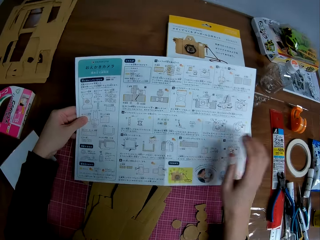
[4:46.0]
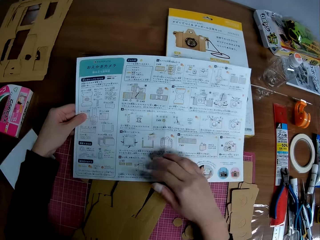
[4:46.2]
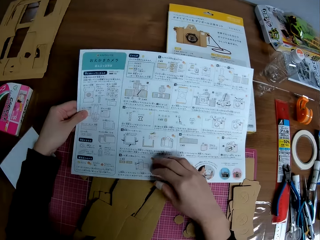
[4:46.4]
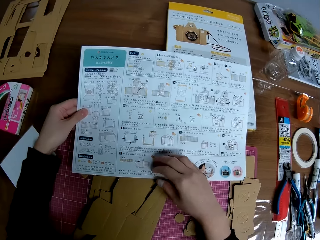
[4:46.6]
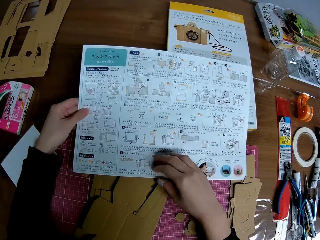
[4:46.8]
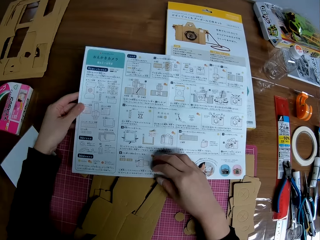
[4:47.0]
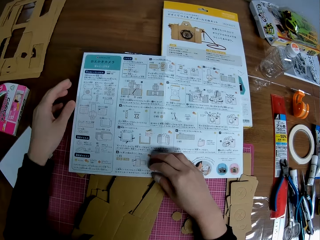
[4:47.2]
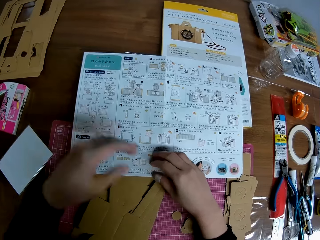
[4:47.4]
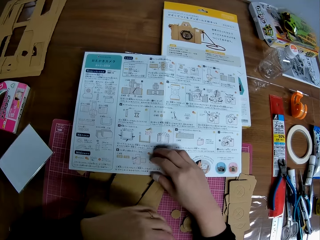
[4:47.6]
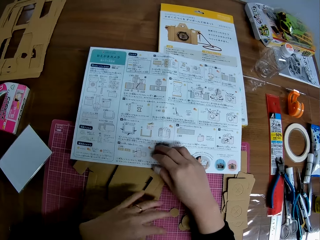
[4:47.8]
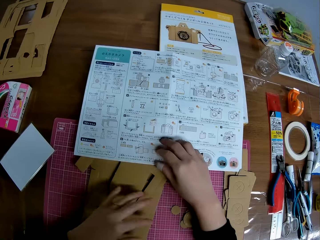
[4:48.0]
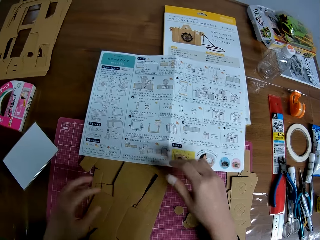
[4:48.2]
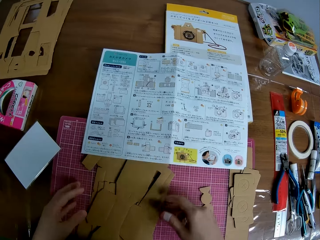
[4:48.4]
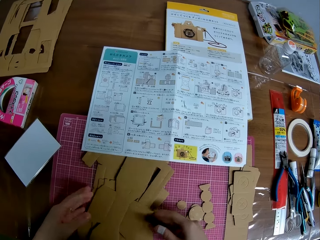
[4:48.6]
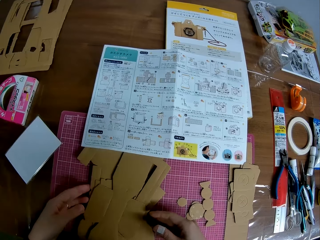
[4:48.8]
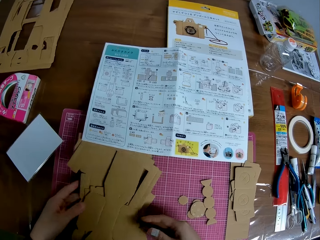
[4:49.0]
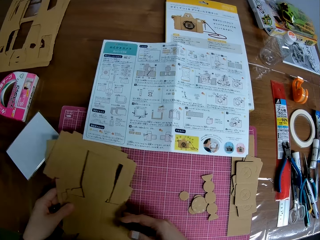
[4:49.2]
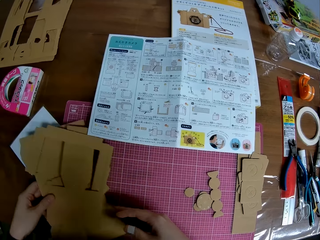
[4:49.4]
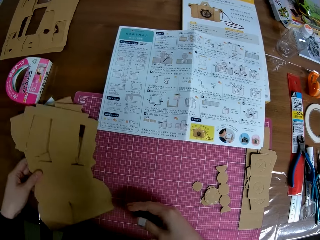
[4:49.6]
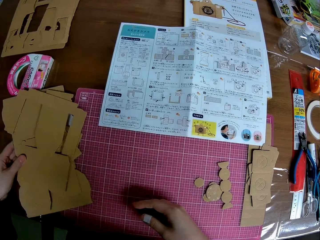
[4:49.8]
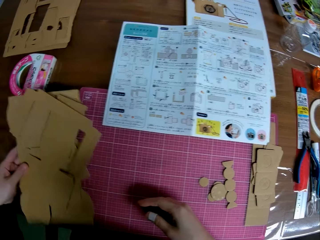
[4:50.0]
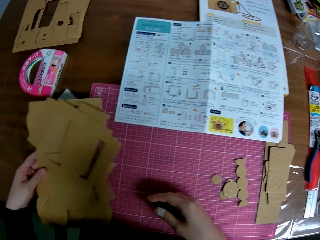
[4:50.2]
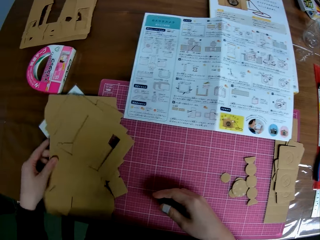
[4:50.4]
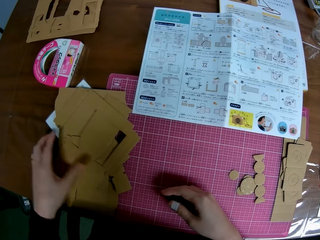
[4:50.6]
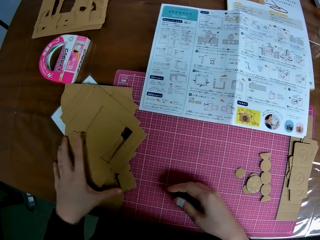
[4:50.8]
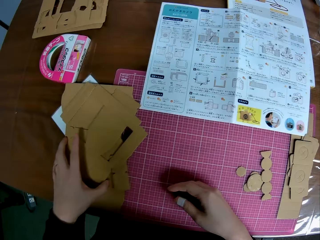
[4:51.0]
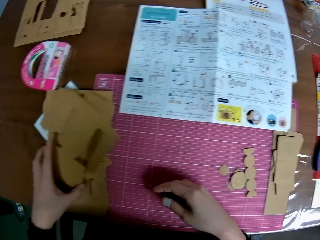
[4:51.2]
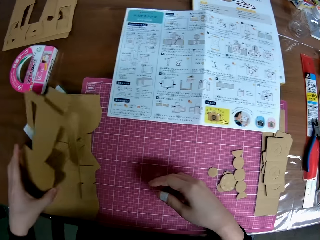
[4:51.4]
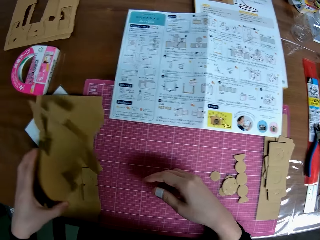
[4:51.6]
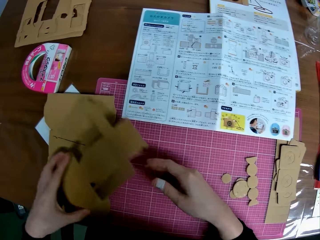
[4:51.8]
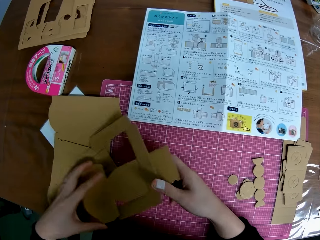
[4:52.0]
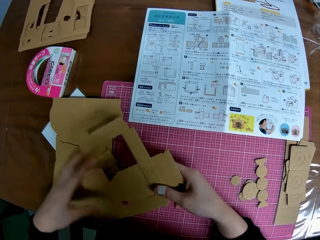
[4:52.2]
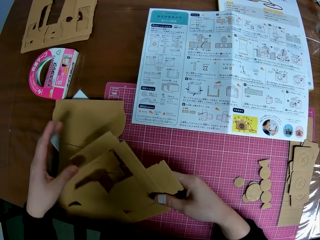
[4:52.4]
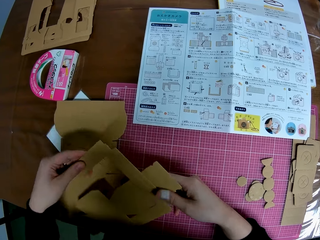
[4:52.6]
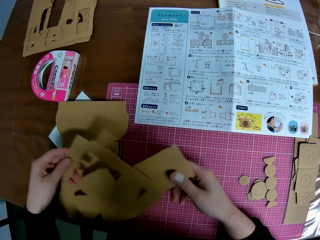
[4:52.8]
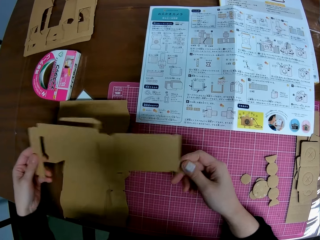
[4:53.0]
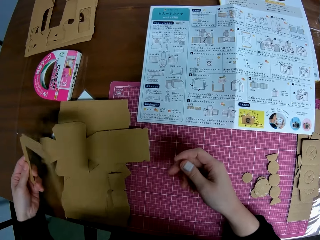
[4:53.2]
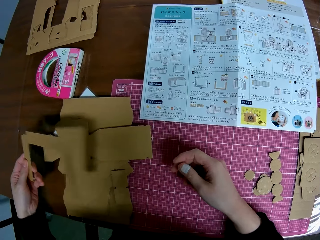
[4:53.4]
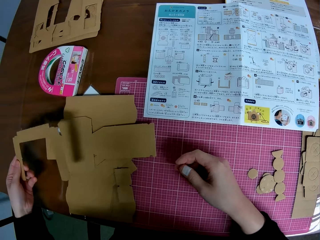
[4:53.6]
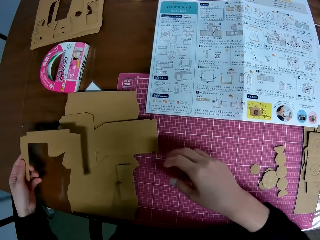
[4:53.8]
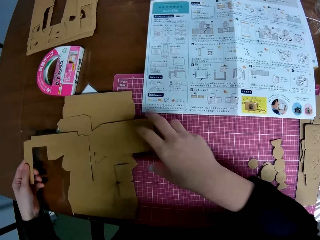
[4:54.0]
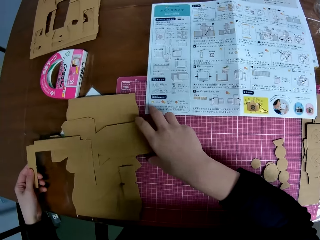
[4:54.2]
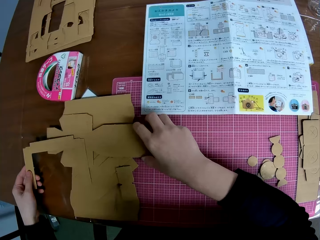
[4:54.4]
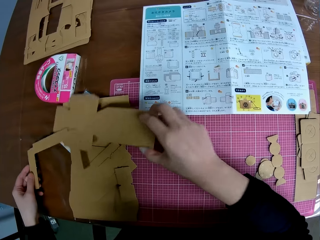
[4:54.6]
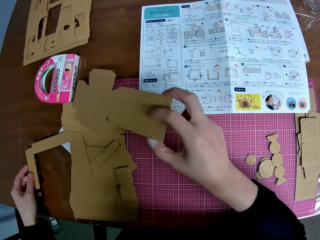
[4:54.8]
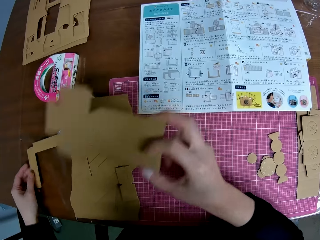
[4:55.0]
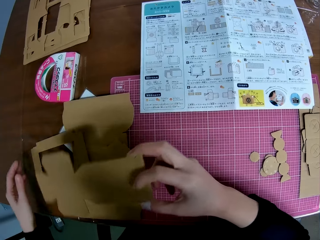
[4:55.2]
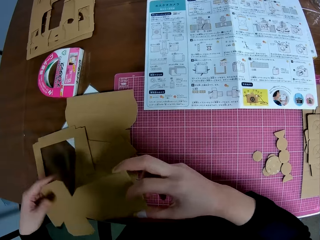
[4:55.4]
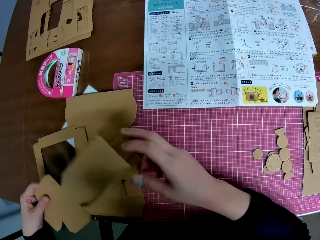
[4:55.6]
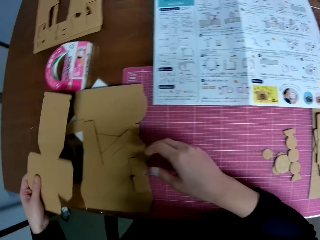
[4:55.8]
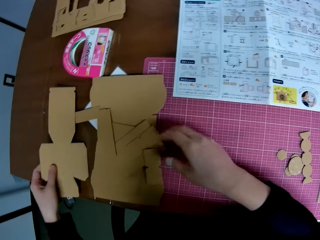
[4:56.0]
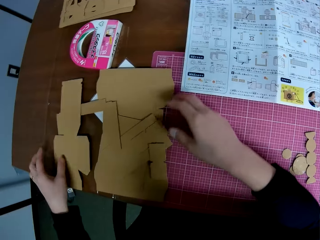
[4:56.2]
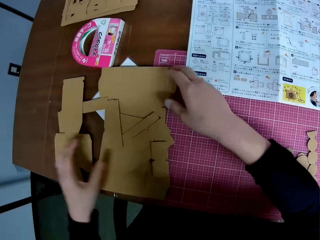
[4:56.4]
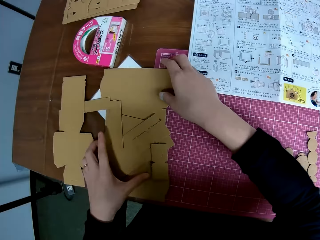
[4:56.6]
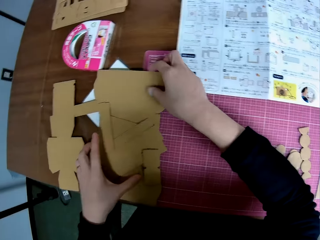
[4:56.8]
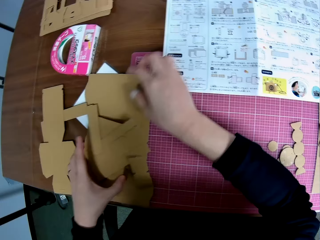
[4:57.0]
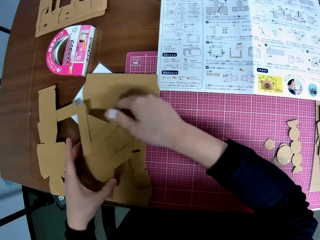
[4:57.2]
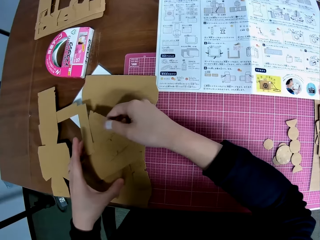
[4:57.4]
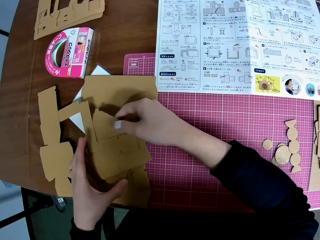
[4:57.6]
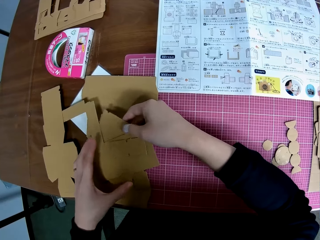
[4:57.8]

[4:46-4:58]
The camera wearer drops the instruction manual on the table with his left hand. He places his right hand on the instruction manual. He picks up the paperboard. He picks some of the carved shapes on the table with his left hand. He drops the carved shapes on the table with his left hand. He picks some of the carved shapes on the table with his left hand. He separates the carved shapes with both hands. He puts down the paperboard. He picks one of the separated carved shapes with his right hand. He drops the other carved shape on the table with his left hand. He passes the carved shape in his right hand to his left hand. He drops the carved shape on the table. He picks up the paperboard.

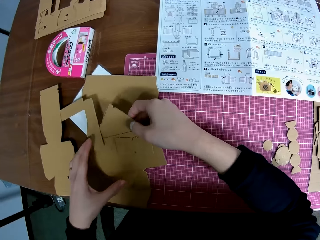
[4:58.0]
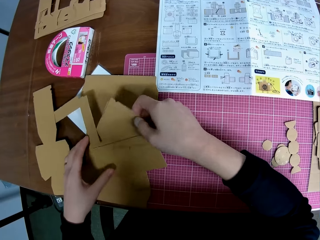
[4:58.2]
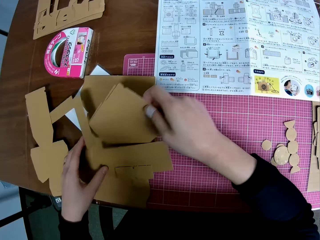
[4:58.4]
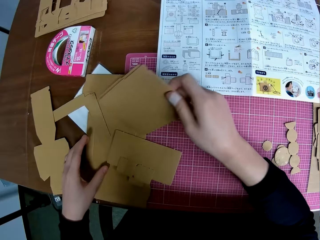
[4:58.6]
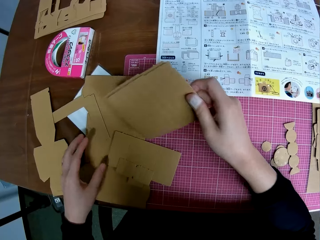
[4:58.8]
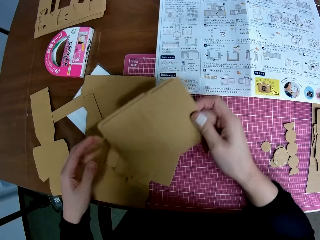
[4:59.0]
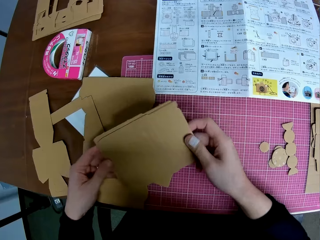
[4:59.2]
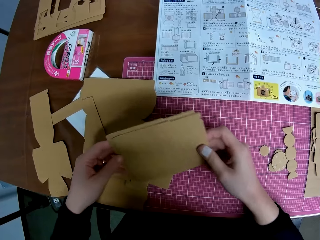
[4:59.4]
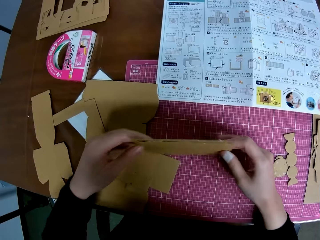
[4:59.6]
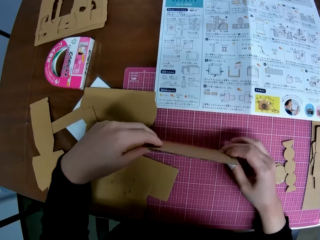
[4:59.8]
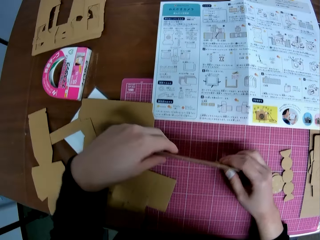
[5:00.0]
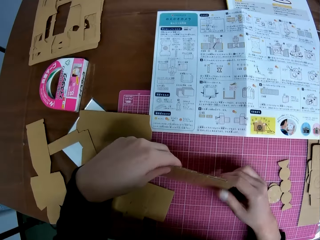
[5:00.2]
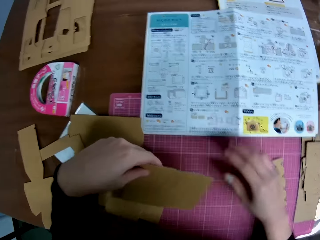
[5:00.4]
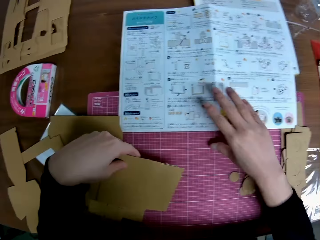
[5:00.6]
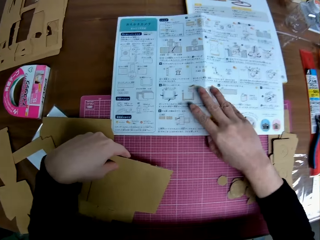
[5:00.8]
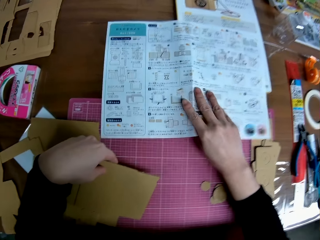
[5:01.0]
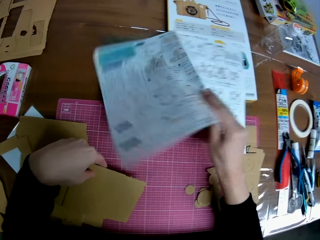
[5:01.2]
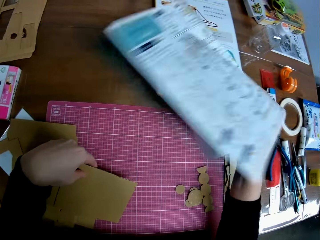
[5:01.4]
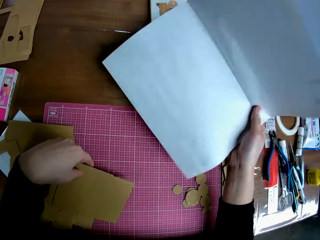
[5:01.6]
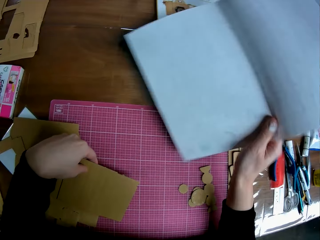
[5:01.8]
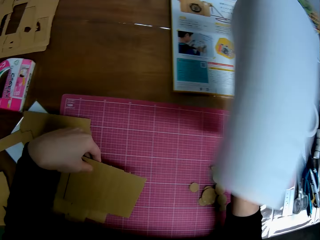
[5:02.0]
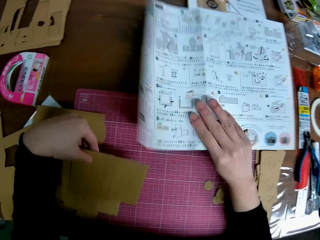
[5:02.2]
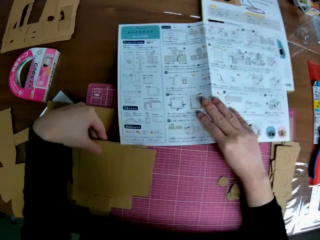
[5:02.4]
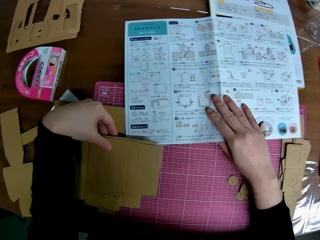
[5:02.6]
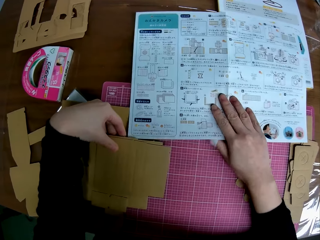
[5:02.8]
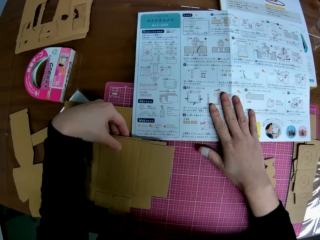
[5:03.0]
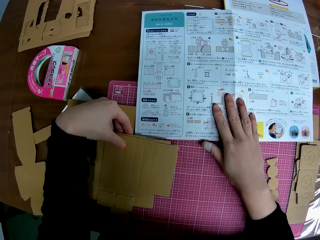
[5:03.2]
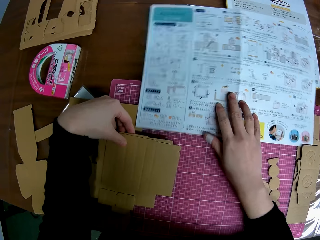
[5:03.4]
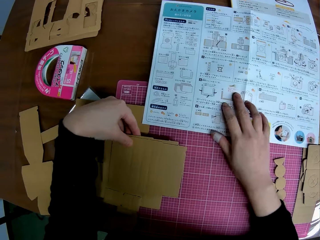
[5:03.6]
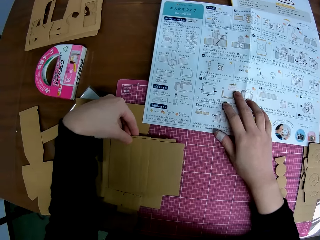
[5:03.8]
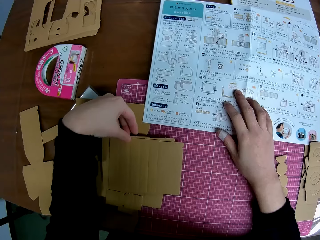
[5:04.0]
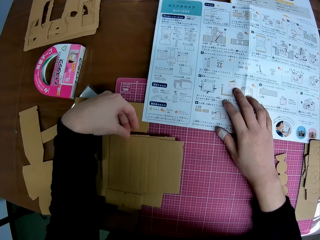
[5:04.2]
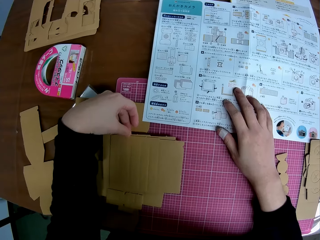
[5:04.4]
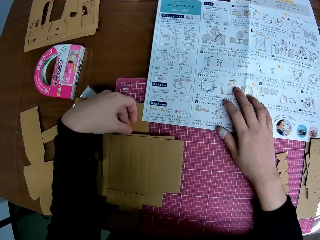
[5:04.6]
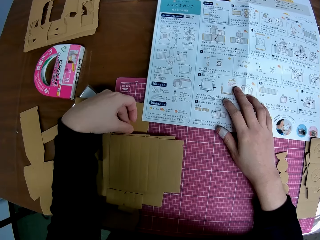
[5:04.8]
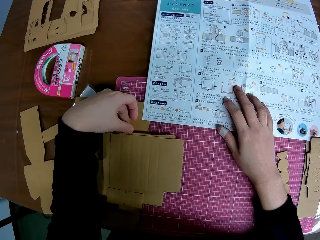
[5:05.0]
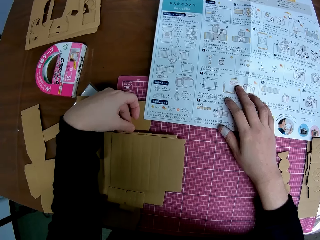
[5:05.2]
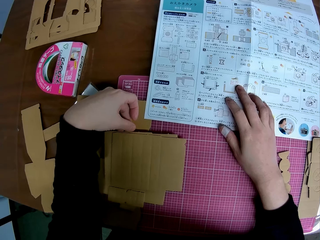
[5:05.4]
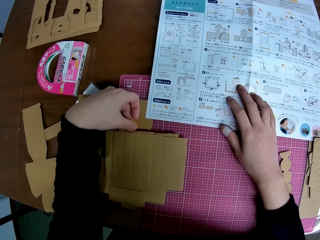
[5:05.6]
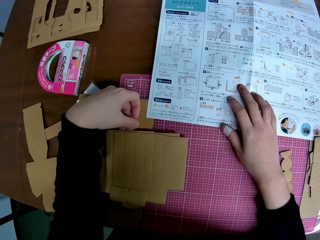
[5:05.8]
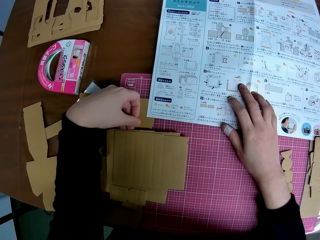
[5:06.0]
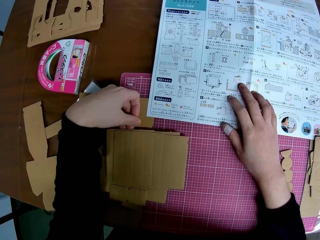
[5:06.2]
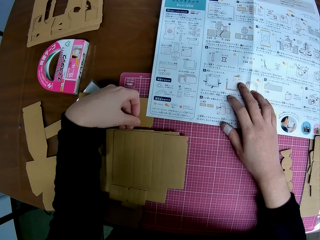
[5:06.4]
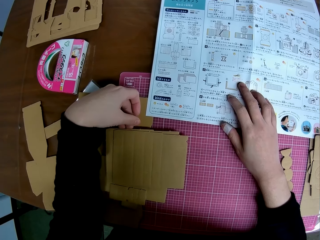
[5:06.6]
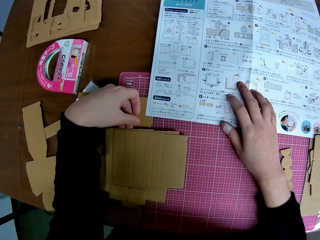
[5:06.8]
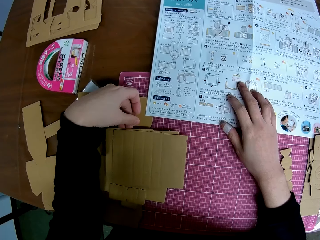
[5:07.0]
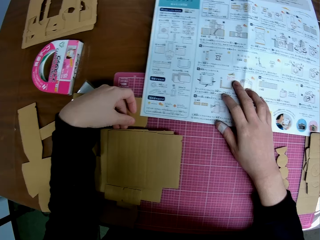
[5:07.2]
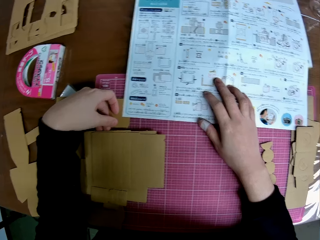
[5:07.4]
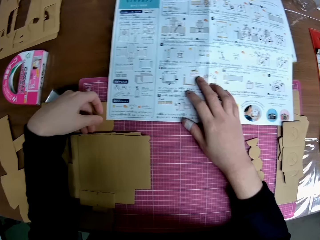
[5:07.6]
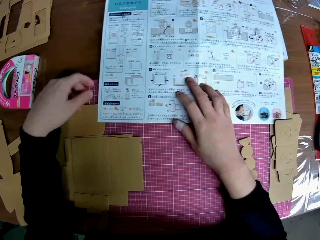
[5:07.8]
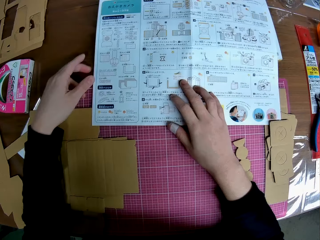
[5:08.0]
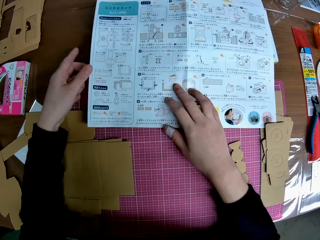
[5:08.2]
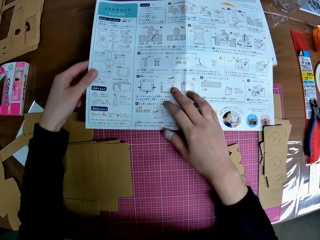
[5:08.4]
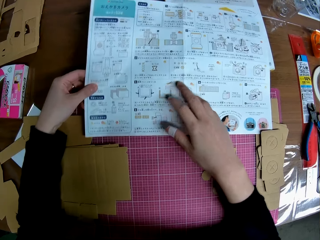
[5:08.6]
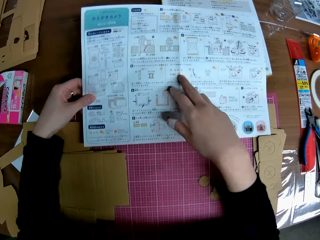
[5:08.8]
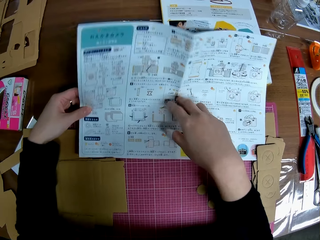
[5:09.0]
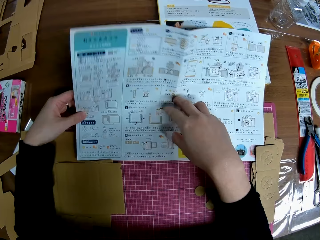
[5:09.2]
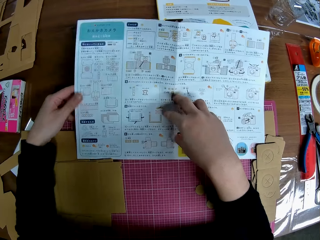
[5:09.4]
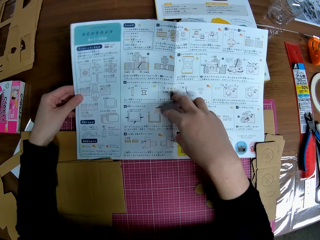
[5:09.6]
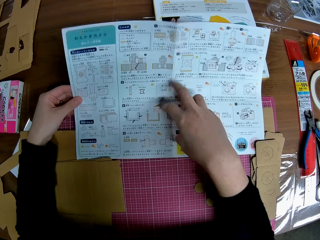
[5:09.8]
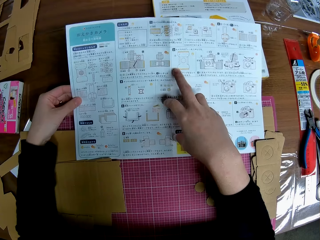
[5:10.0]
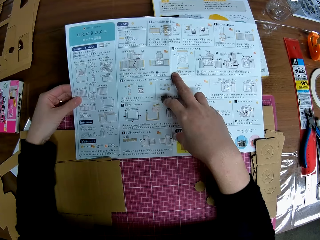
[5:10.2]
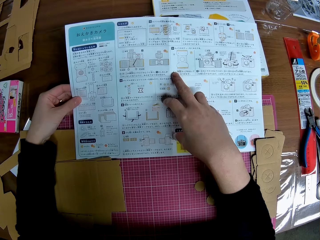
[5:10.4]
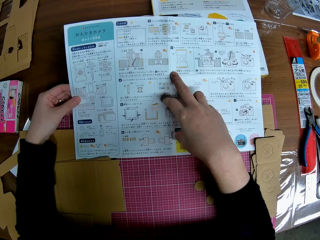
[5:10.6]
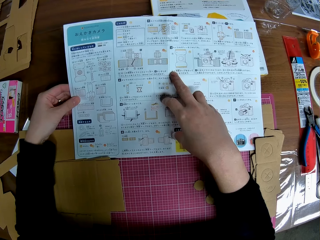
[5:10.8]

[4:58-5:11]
The camera wearer picks another carved shape on the table with his right hand. He places the carved shape on the table with both hands. He picks the instruction manual on the table with his right hand. He turns the instruction manual with his right hand. He drops the instruction manual on the table. He places his right hand on the instruction manual. He raises the instruction manual with his left hand.
